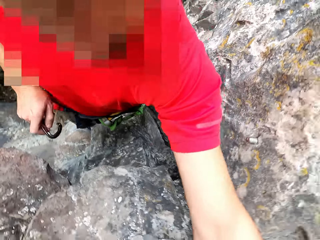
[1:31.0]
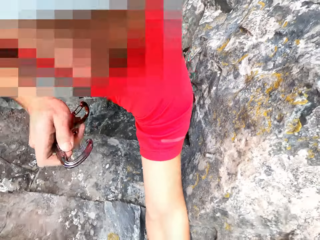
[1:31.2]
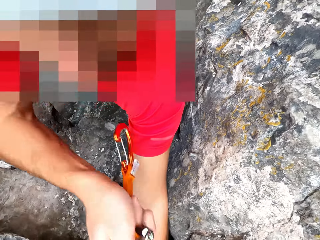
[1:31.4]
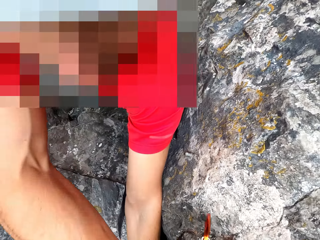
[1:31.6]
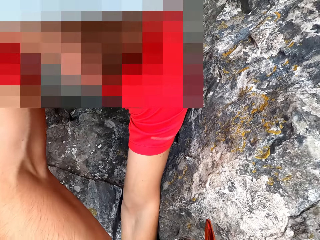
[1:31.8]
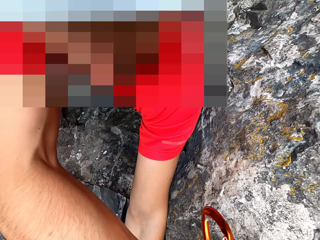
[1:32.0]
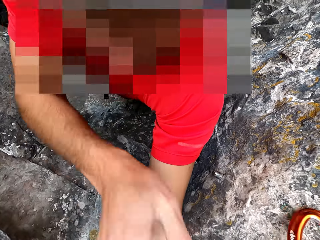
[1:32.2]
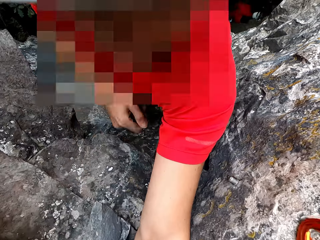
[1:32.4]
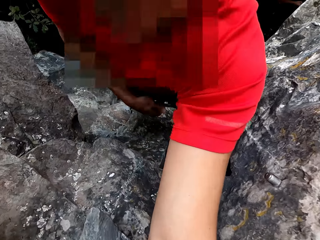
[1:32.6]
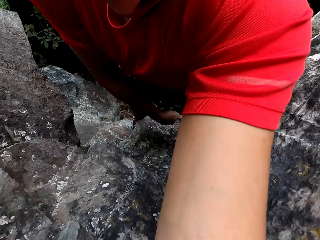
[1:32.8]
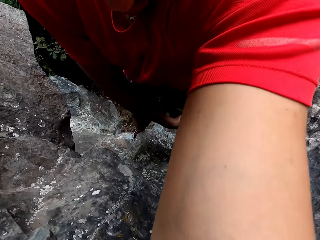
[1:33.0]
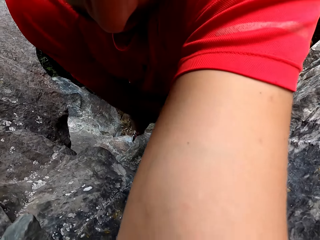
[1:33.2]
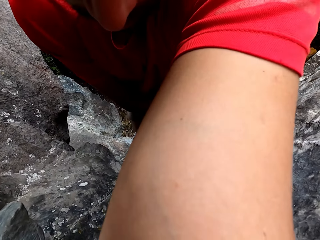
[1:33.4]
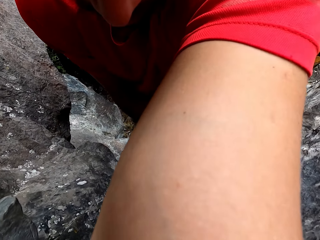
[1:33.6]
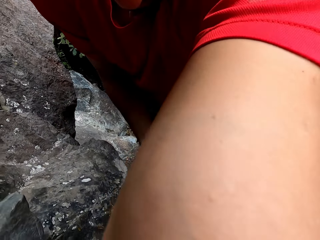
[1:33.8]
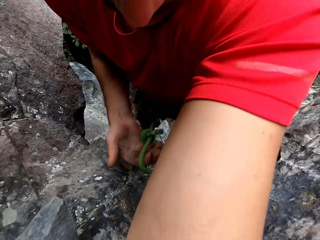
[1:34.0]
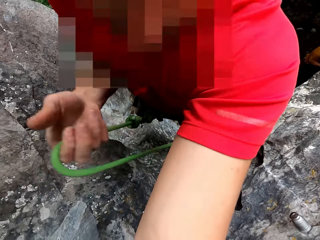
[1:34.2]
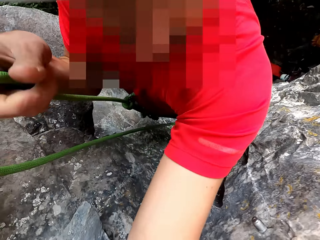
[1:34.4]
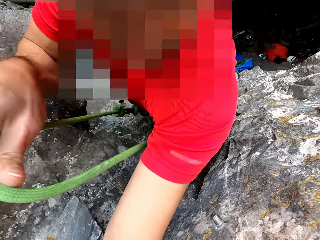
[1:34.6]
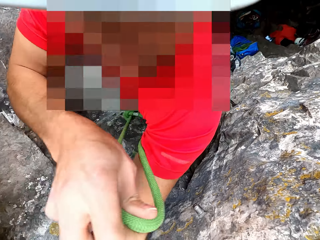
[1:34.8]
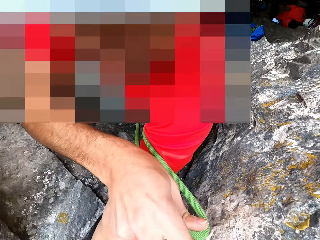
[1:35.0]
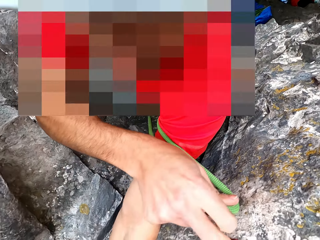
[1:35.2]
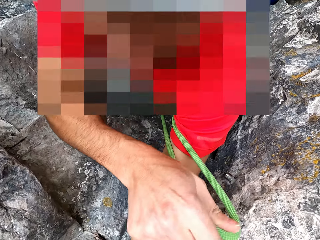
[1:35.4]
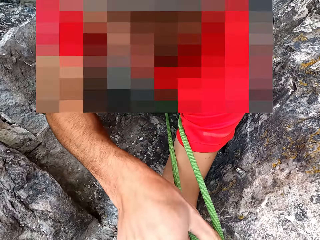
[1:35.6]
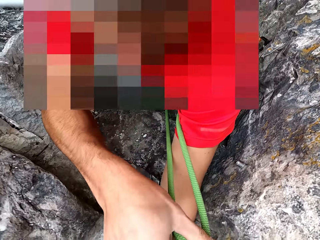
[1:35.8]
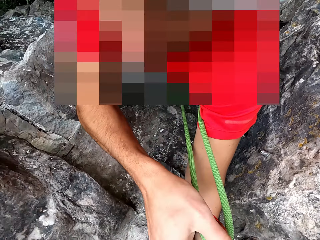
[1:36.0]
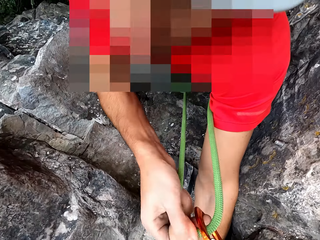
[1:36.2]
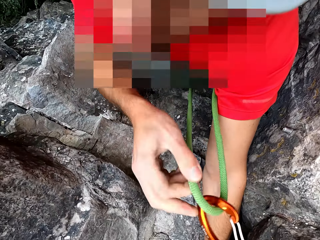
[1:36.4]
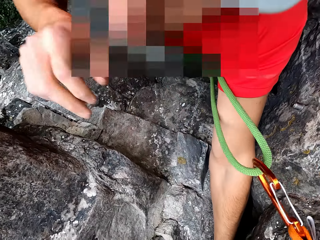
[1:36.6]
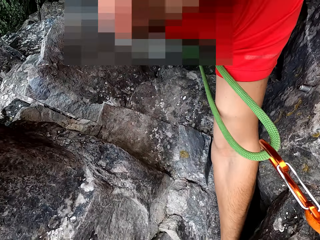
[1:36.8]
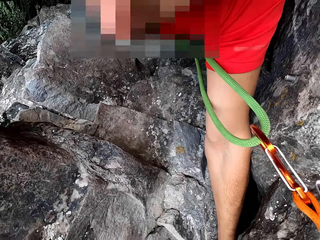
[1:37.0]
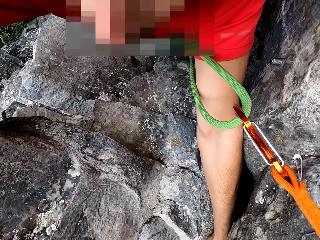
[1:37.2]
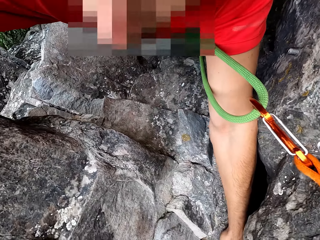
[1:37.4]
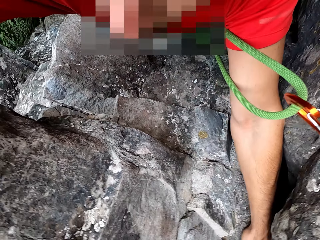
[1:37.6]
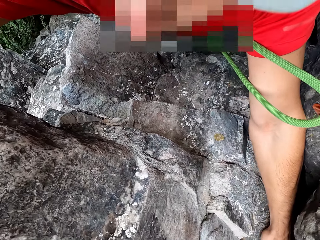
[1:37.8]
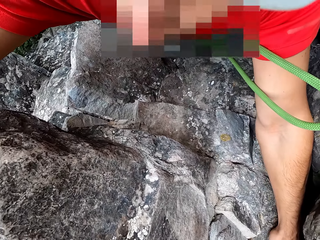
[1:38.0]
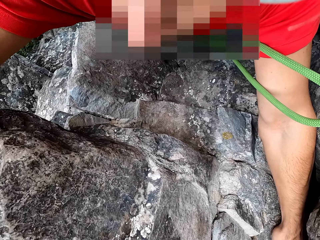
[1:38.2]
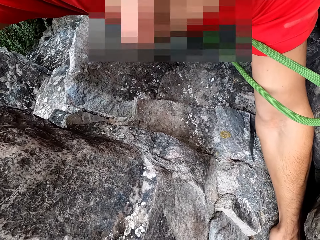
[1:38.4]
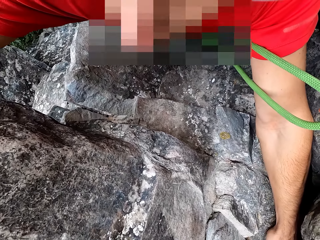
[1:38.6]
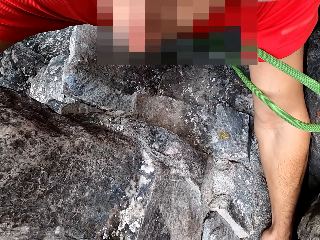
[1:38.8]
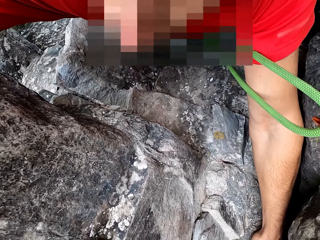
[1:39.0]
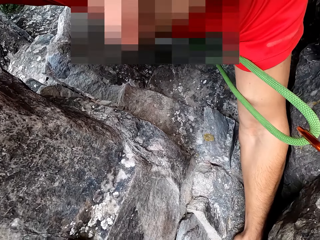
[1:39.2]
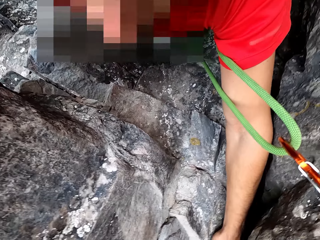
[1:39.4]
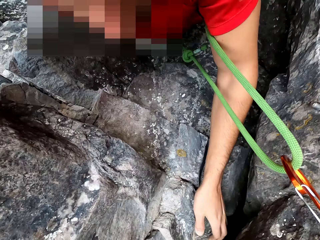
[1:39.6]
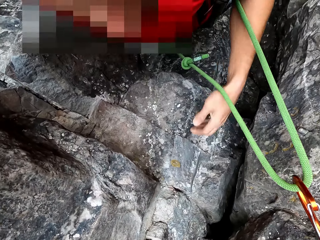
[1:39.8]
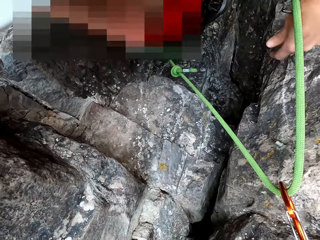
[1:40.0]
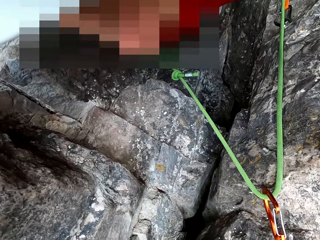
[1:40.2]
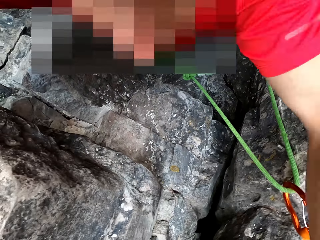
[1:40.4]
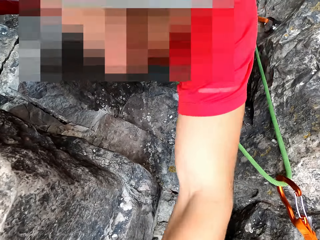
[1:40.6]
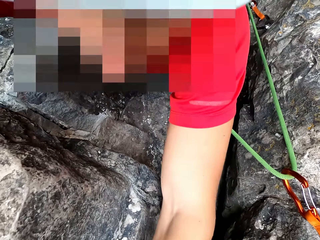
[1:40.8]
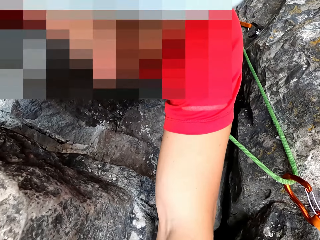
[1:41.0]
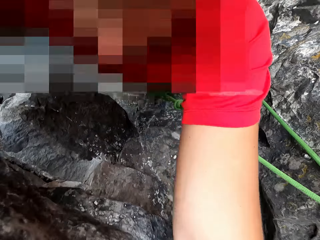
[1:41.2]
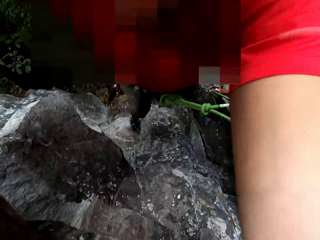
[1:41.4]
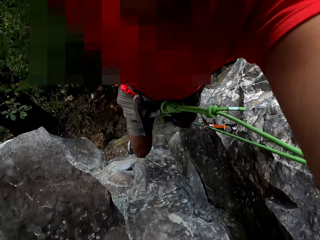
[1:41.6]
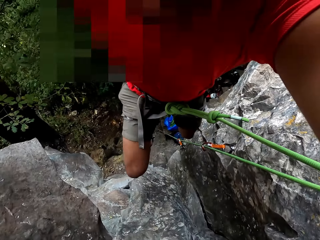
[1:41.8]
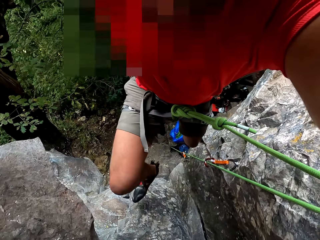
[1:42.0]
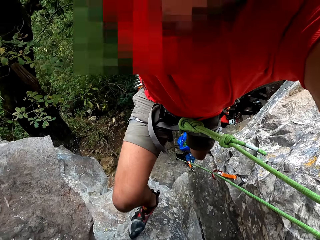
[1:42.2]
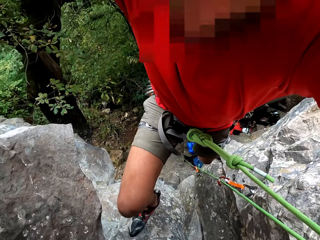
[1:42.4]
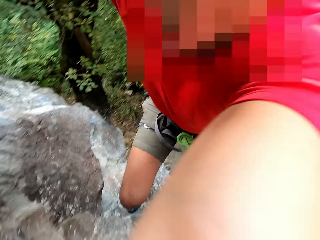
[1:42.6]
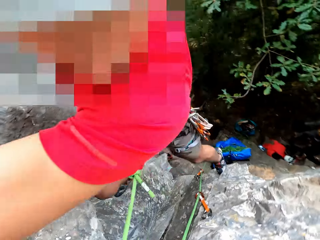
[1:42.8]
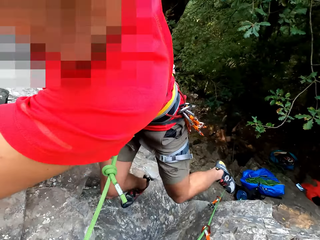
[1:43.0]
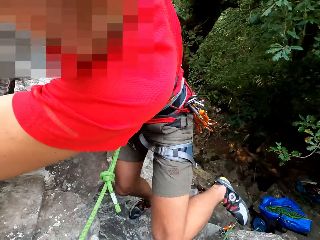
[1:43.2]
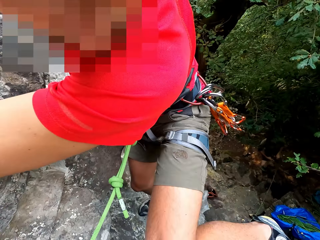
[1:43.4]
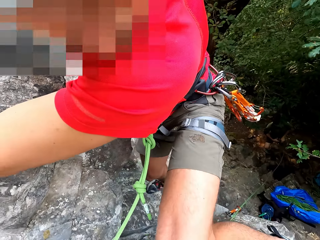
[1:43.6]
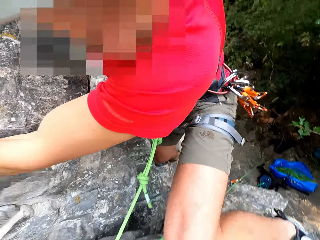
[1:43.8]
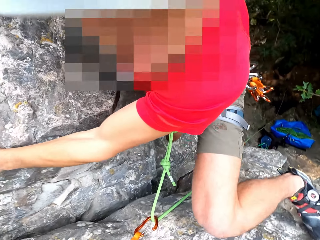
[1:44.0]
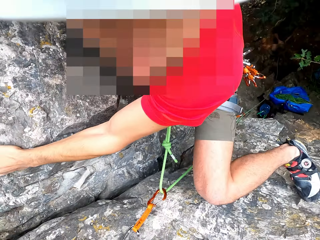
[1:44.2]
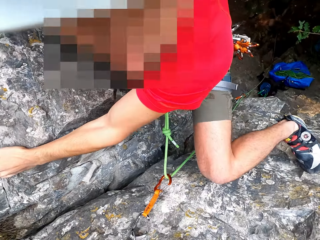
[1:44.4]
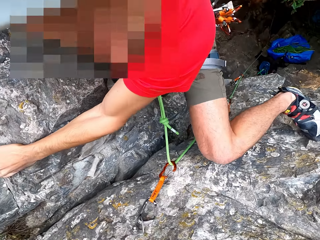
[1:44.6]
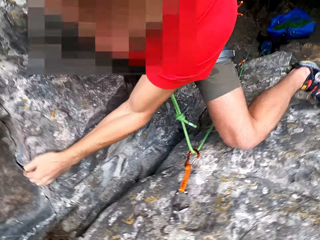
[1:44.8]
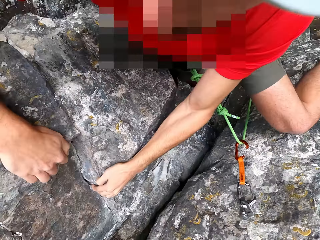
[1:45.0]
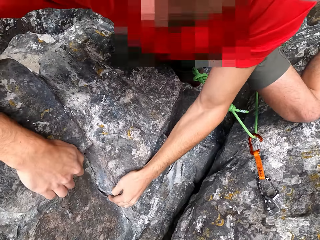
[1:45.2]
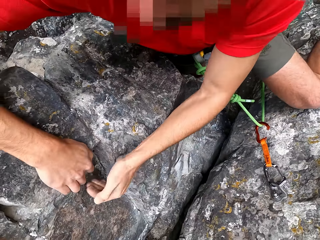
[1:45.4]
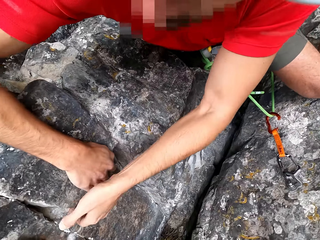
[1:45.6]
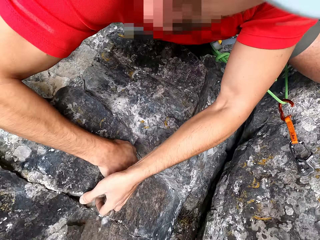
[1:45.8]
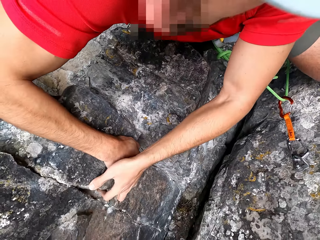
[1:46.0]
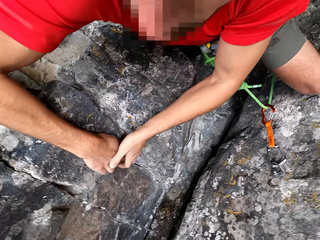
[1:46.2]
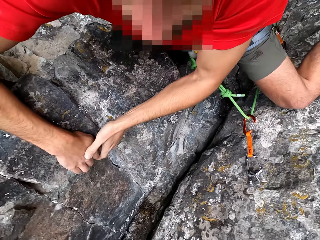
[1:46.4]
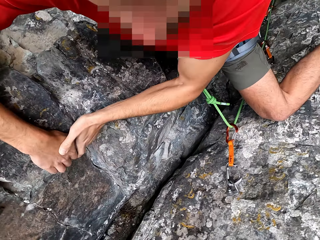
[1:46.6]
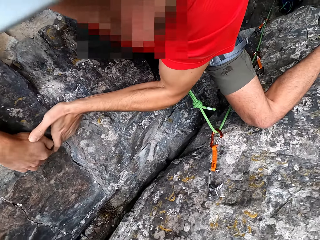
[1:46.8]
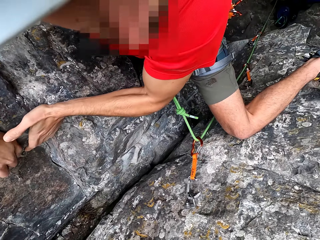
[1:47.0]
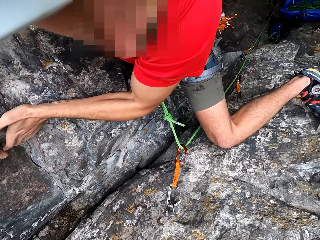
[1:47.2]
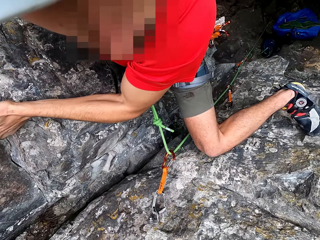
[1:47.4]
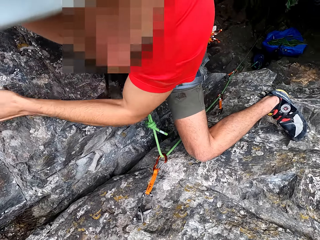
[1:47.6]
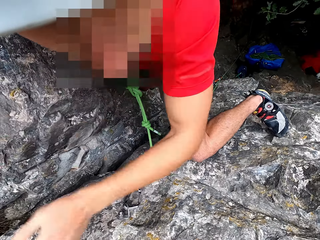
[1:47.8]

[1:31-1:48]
The camera wearer removes something on the waist. They put a hook on the stone or rock. They attach the rope to an object. They hold the rope on the hook. They climb the rock. They hold on the stone. They climb on the stone.

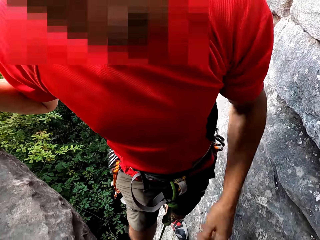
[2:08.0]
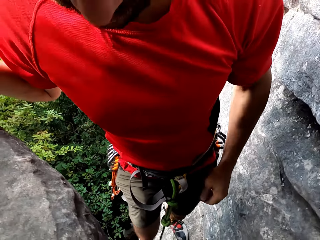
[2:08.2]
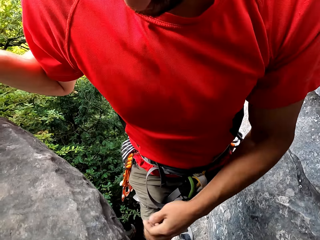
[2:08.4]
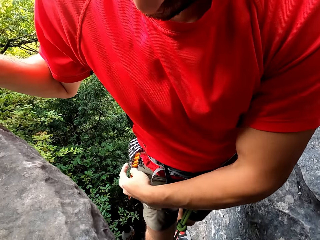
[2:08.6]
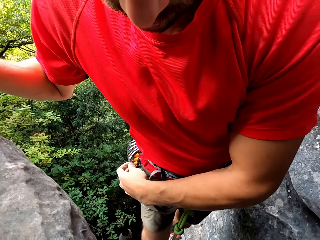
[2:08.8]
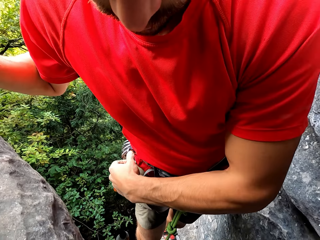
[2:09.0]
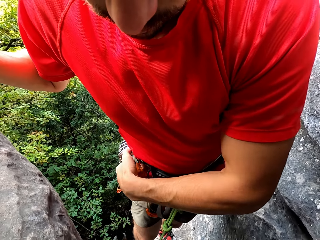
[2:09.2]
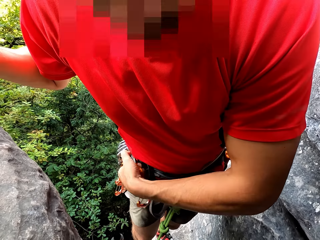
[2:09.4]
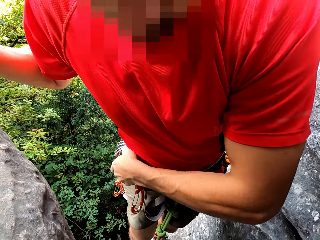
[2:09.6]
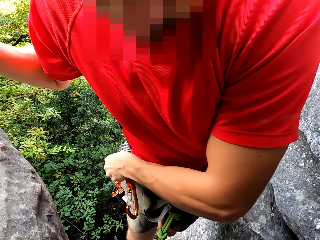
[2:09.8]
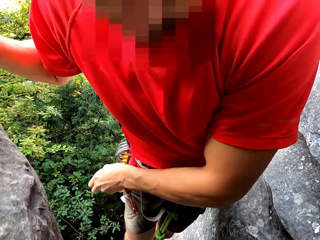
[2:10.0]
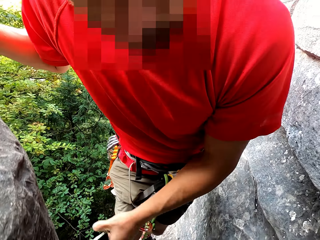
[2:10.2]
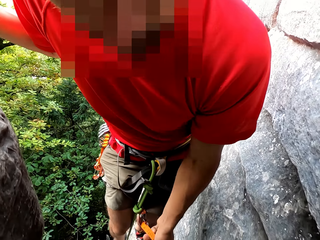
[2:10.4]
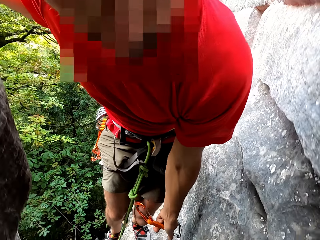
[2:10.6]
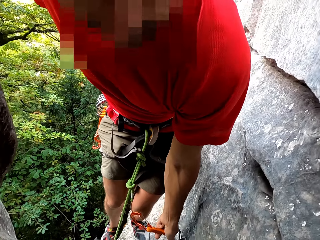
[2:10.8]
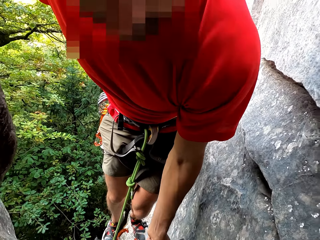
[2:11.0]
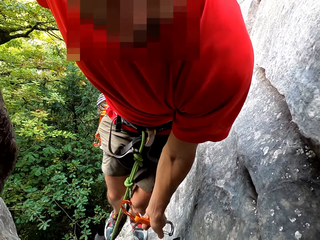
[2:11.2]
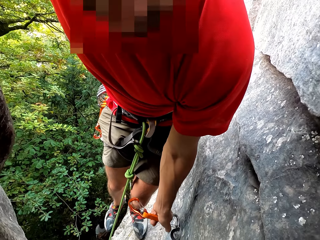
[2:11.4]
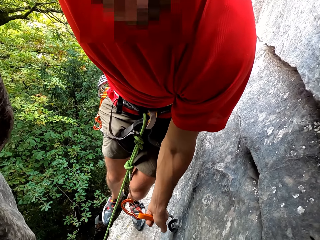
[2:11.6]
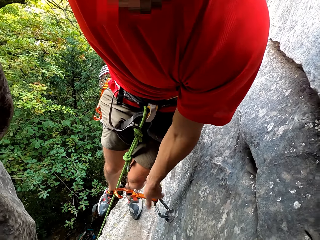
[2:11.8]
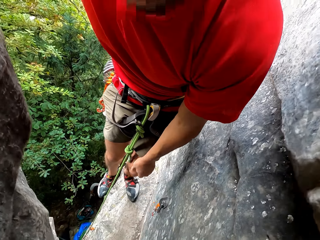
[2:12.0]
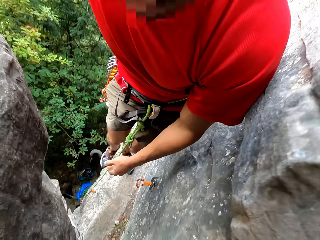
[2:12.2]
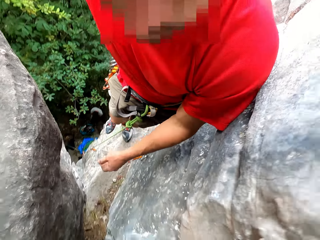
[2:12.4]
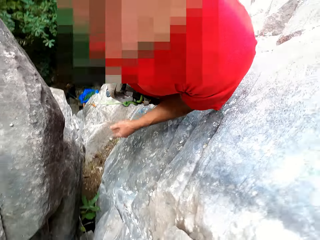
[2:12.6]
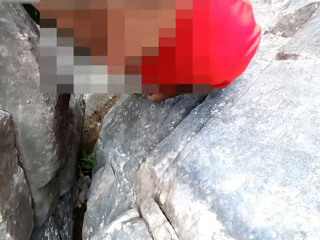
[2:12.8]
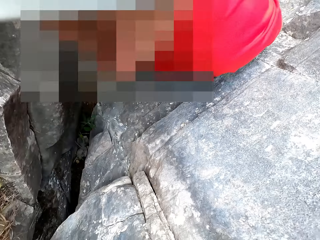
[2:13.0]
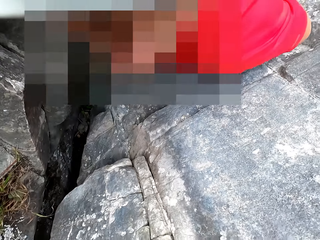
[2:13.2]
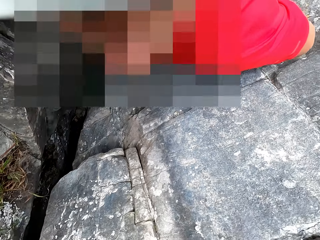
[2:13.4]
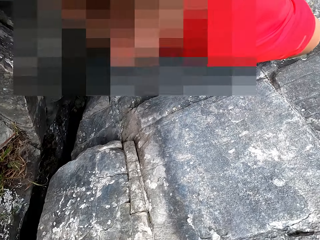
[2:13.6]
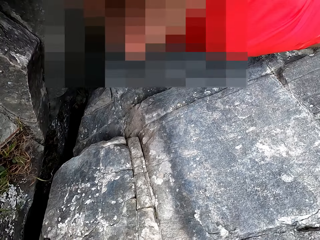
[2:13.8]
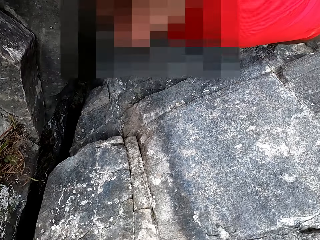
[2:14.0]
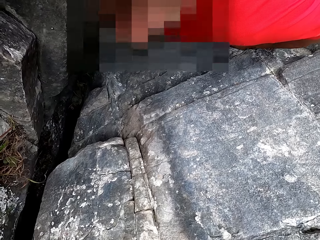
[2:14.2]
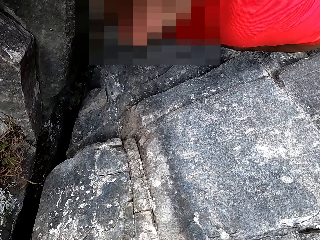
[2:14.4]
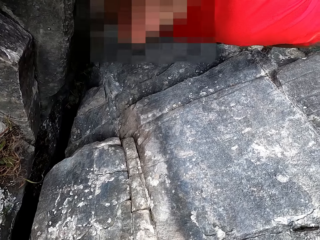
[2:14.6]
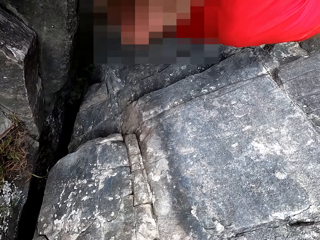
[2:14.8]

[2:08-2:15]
The camera wearer removes something on the waist. They put a hook on the stone.
